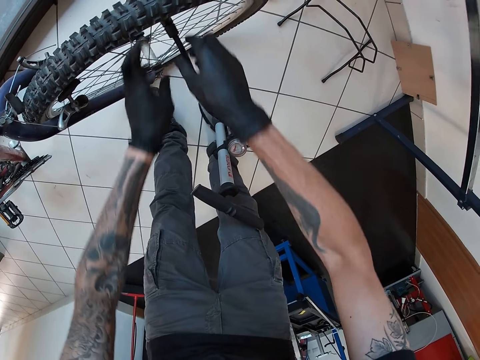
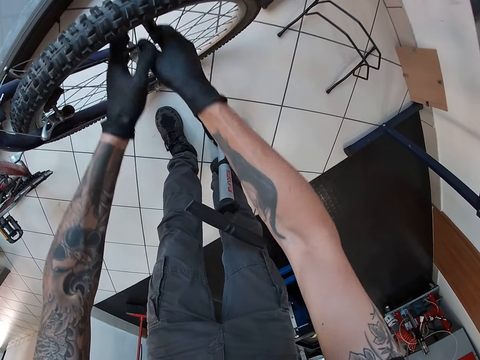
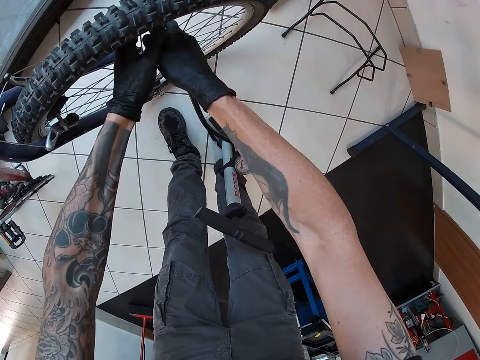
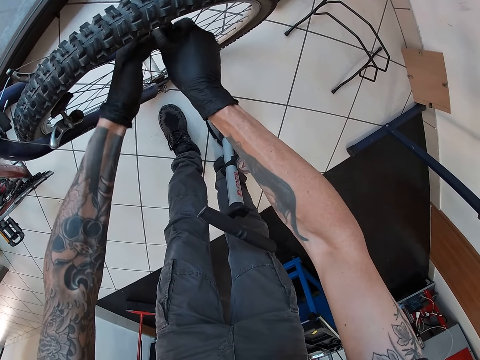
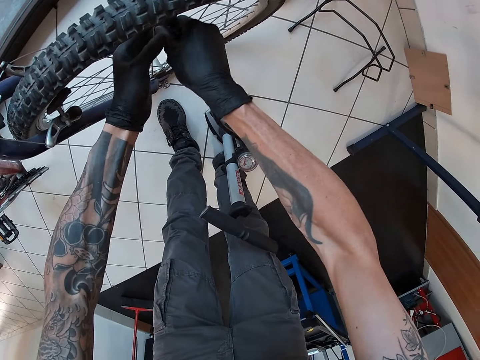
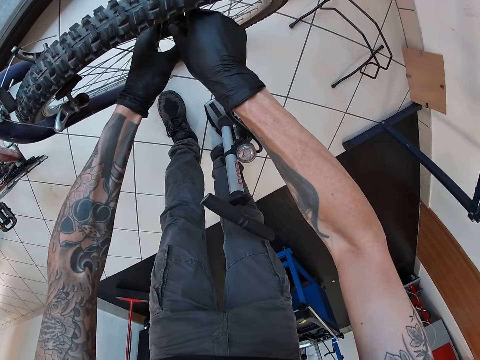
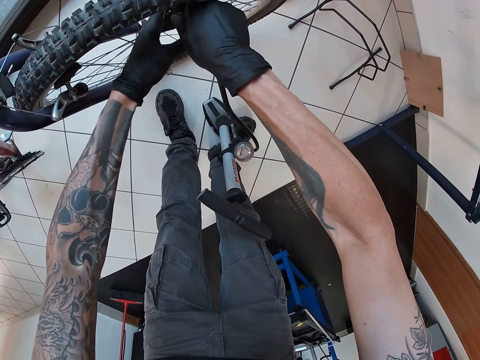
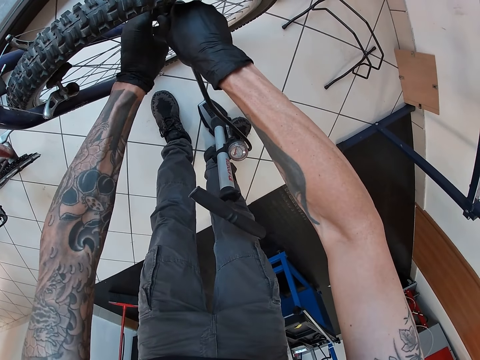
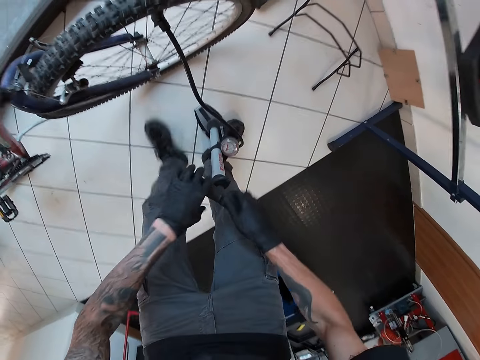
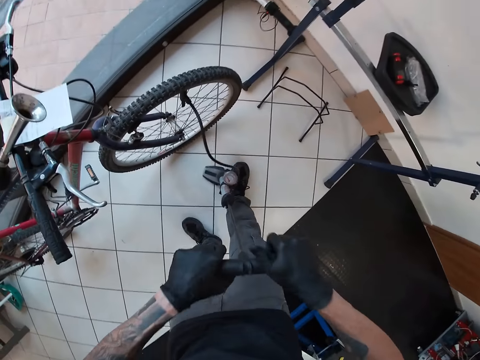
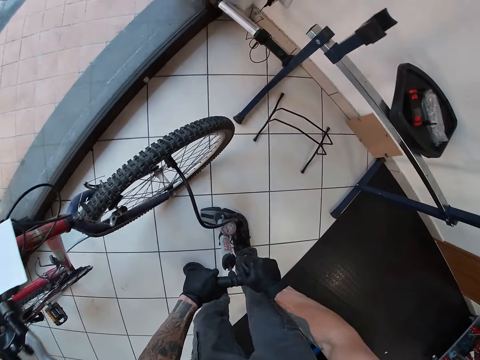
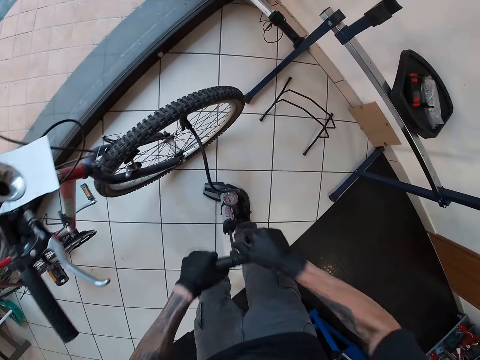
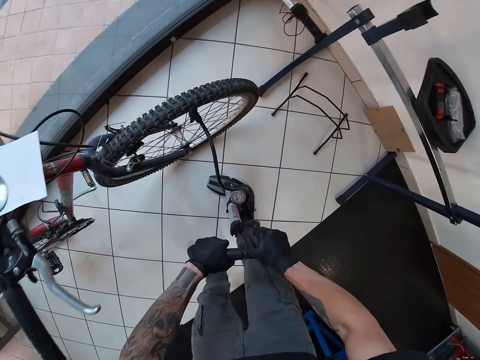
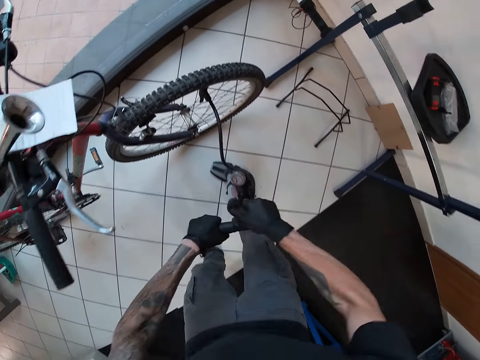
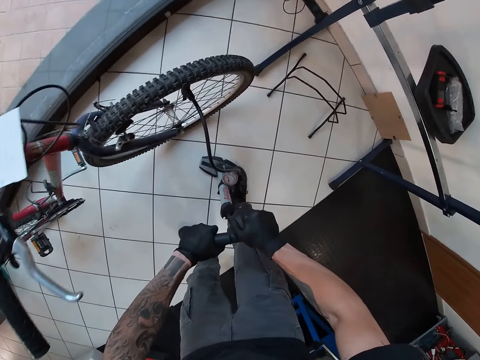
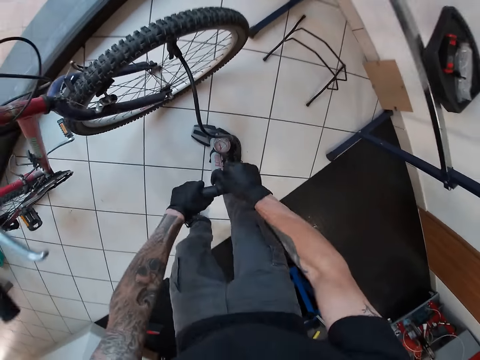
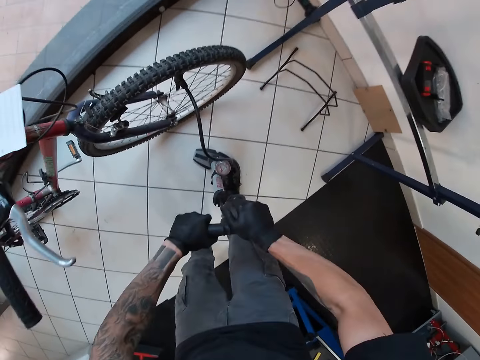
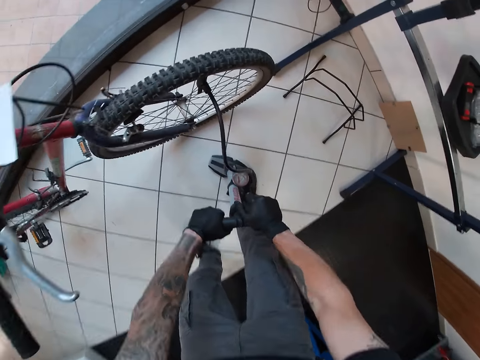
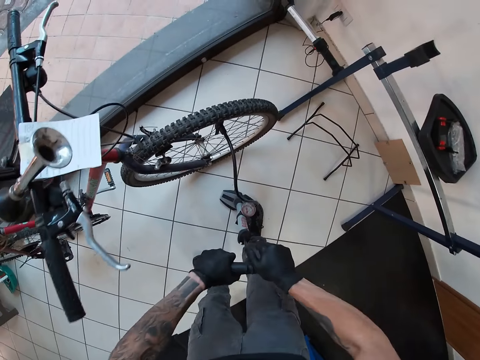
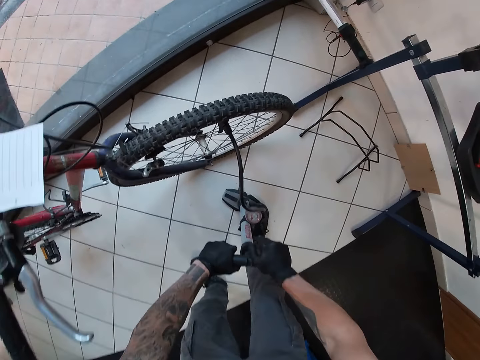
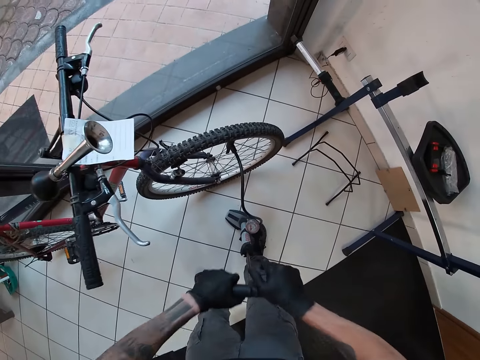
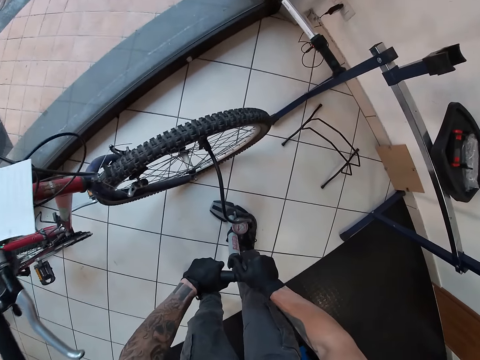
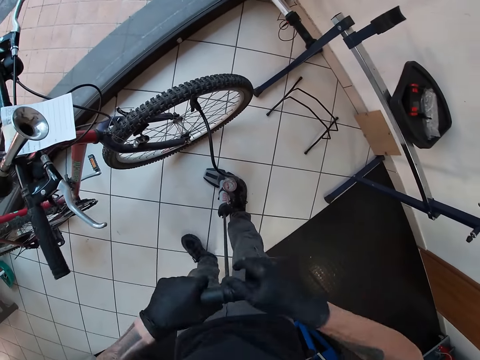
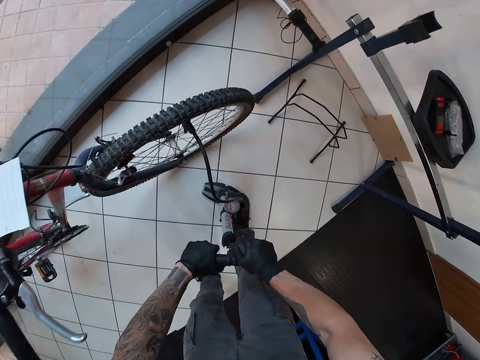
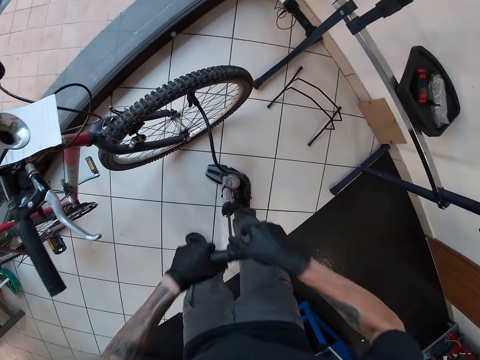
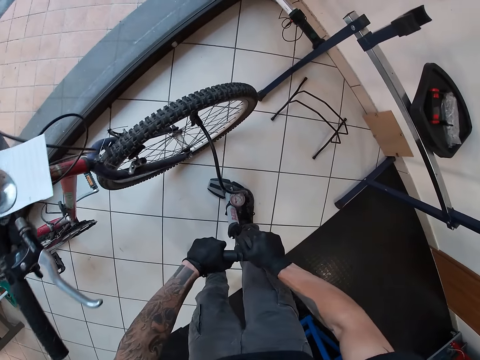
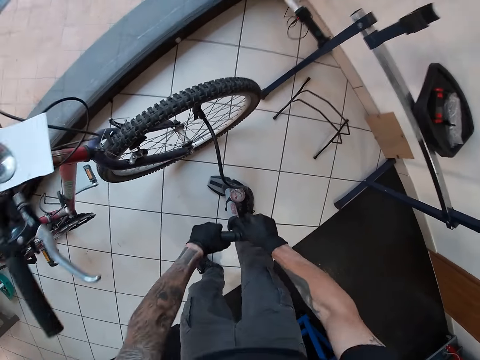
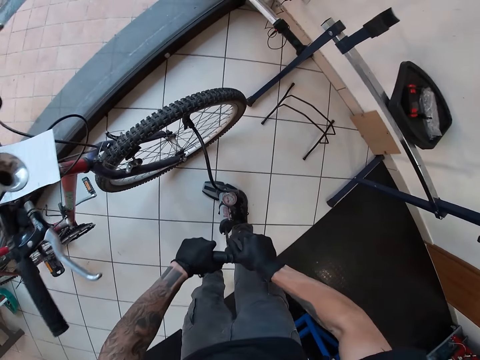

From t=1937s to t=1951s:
The camera wearer pumps air into the bicycle tire with the bicycle pump in both hands.

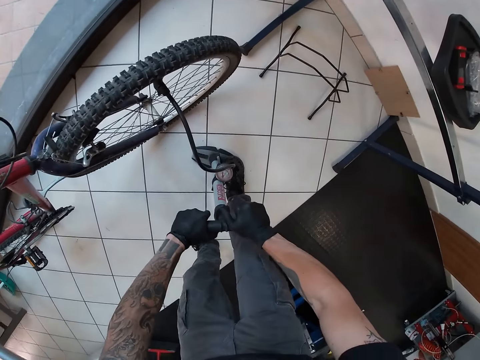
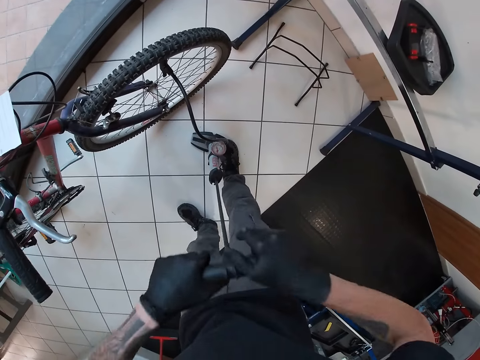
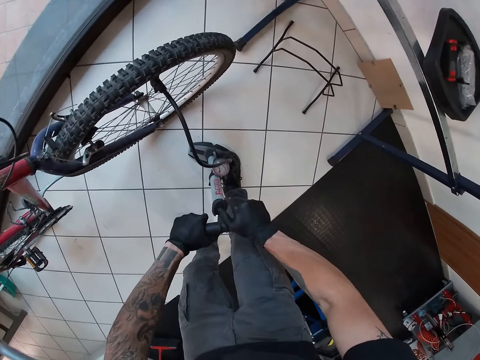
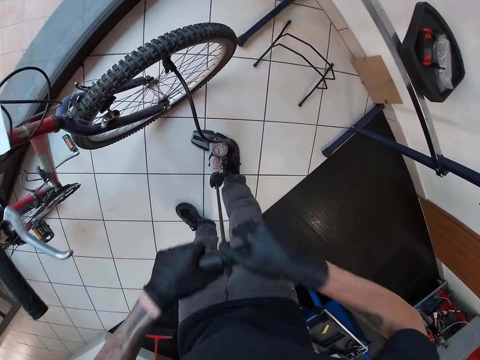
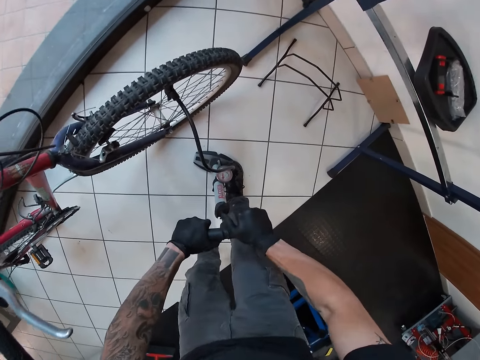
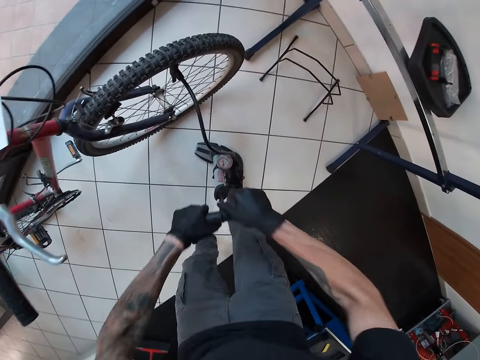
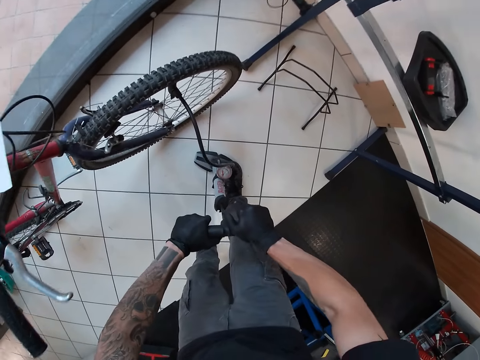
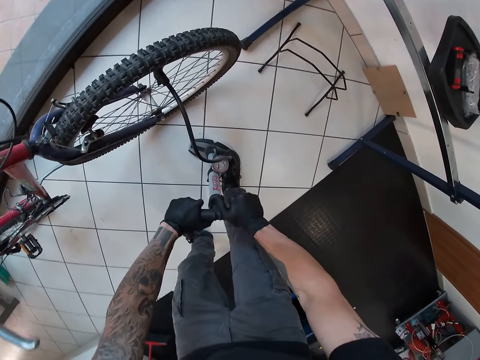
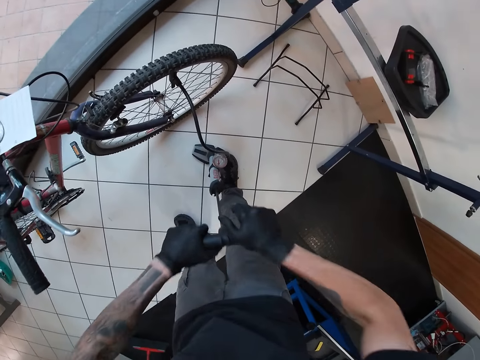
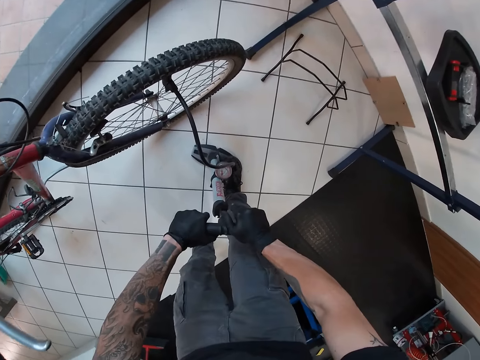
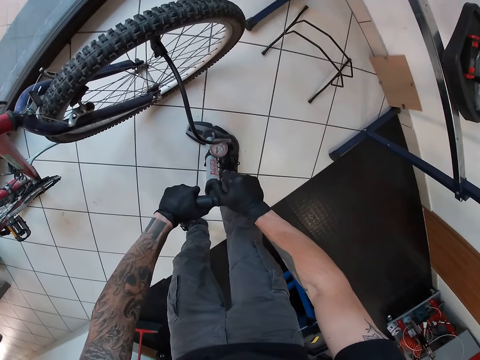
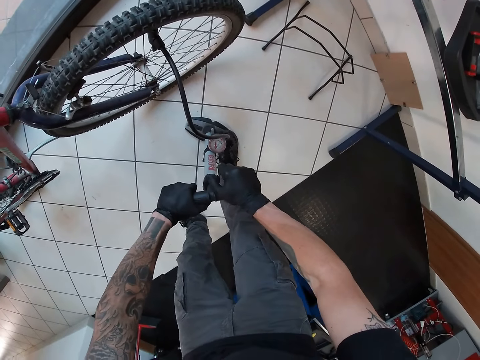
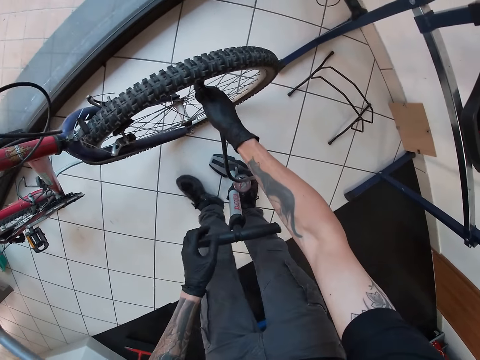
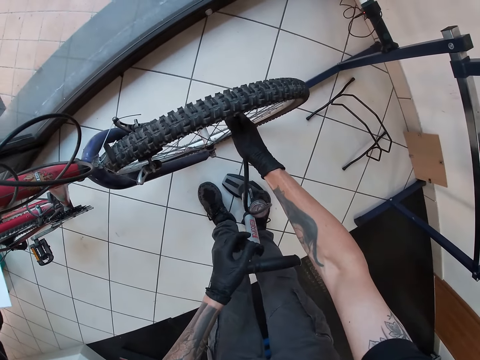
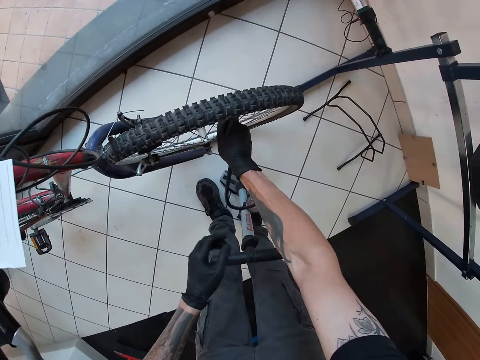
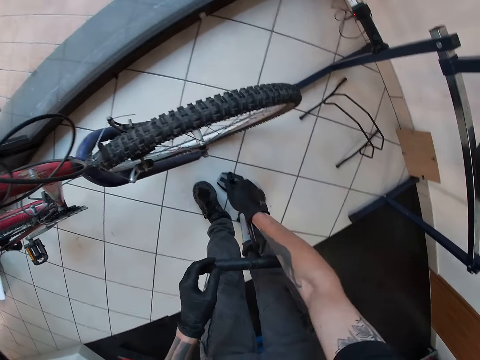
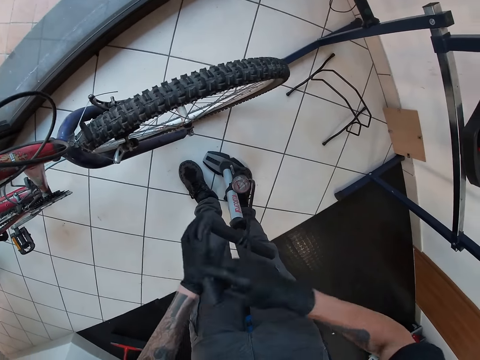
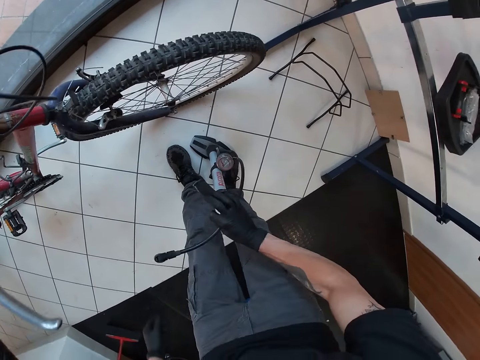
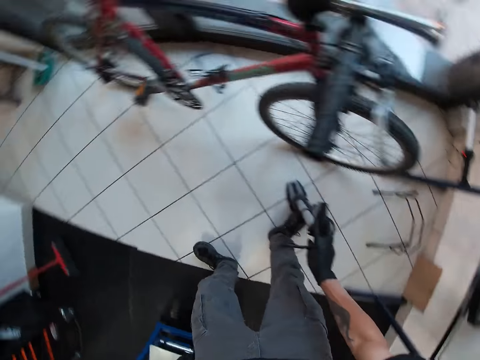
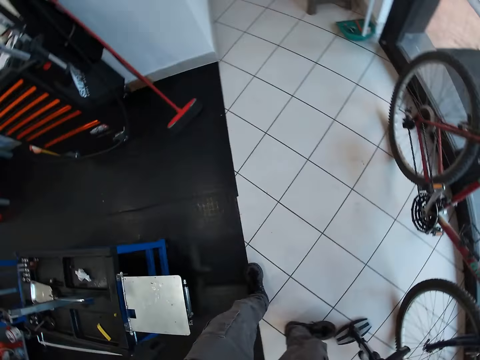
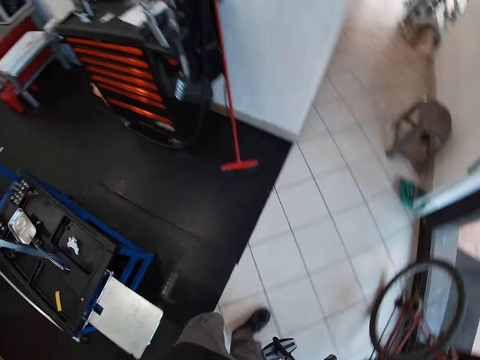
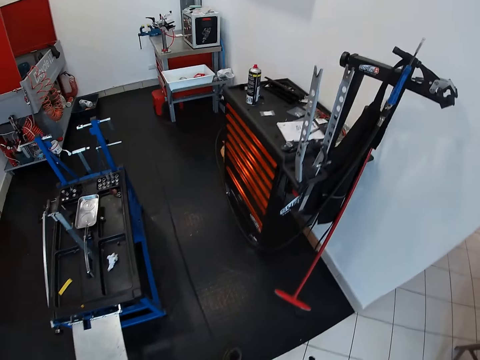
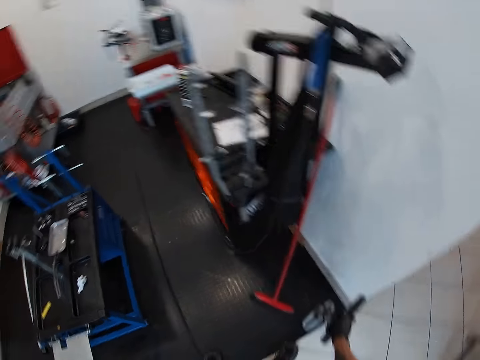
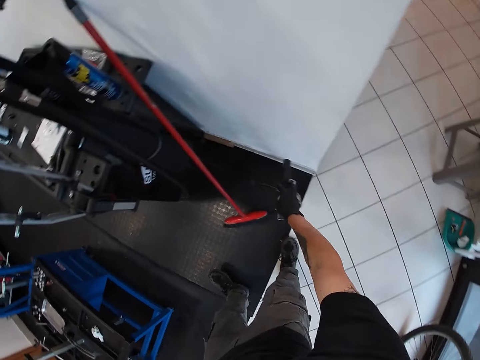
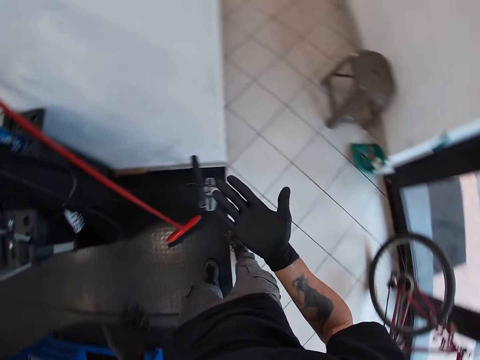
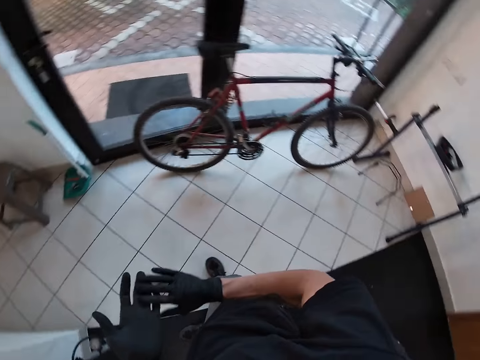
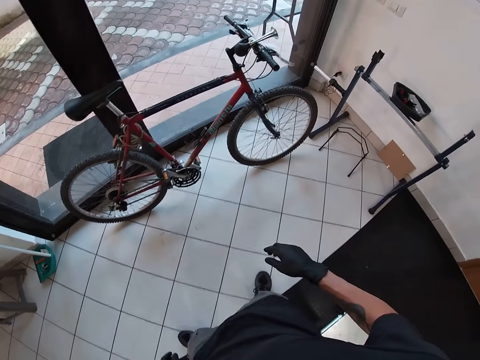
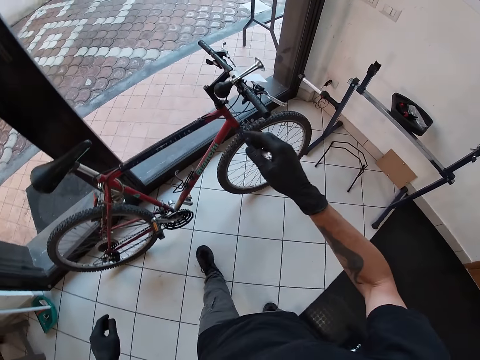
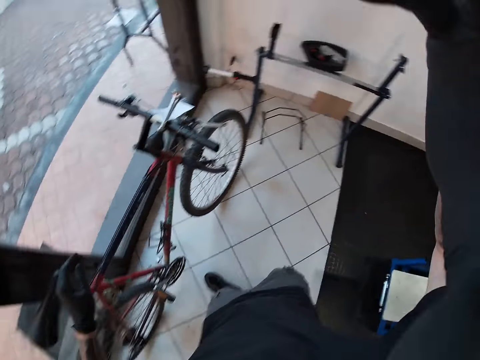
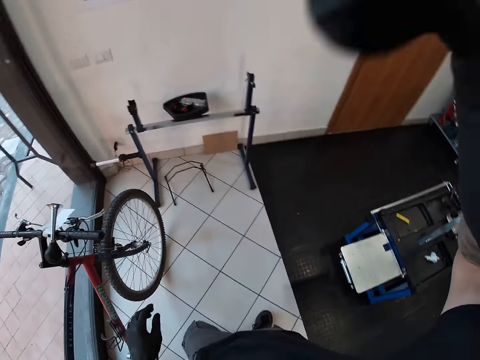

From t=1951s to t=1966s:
The camera wearer stops pumping. He detaches the bicycle pump head from the valve with his right hand. He adjusts the valve pipe. He picks up the bicycle pump from the floor with his right hand. He walks. He drops the bicycle pump on the floor with his right hand. He rubs his hands together. He walks. He lifts his hand up.
